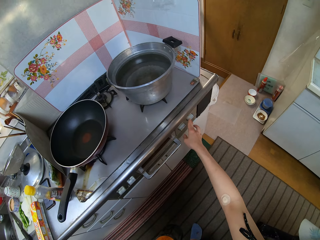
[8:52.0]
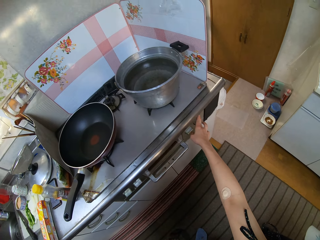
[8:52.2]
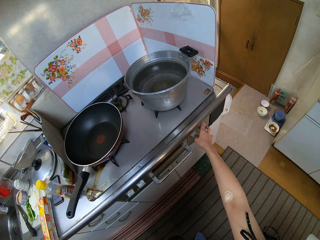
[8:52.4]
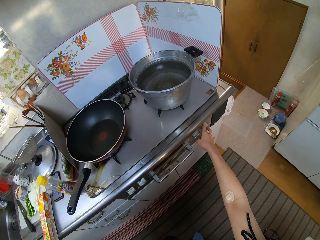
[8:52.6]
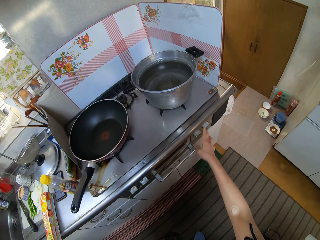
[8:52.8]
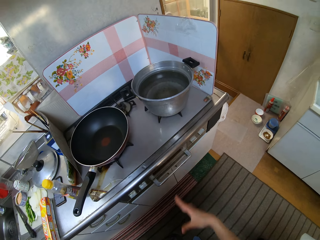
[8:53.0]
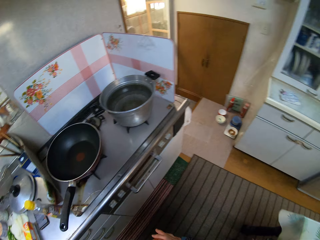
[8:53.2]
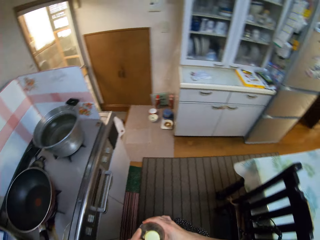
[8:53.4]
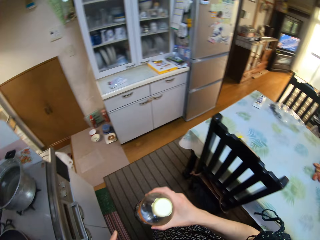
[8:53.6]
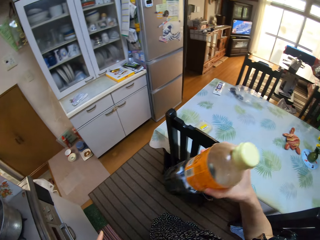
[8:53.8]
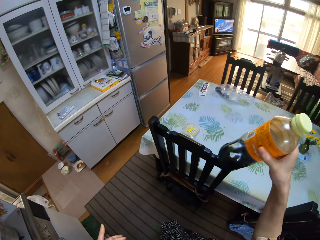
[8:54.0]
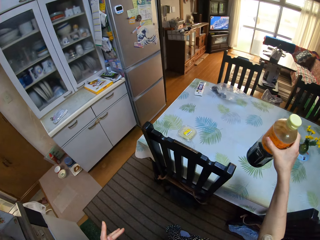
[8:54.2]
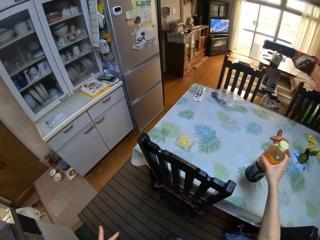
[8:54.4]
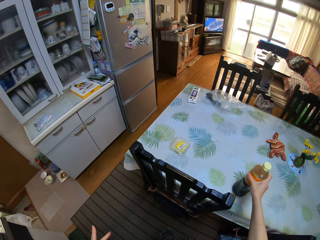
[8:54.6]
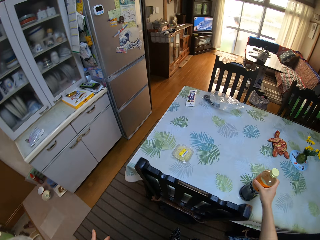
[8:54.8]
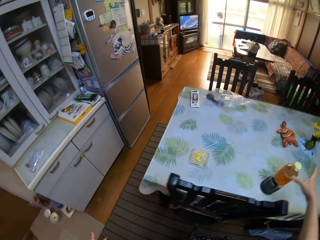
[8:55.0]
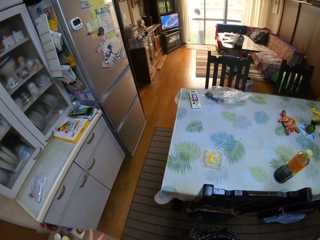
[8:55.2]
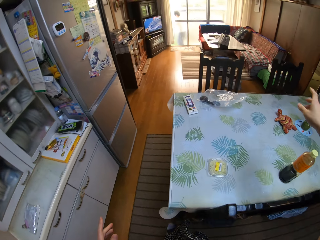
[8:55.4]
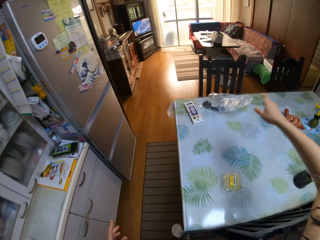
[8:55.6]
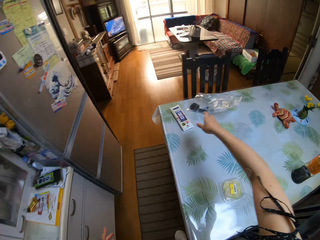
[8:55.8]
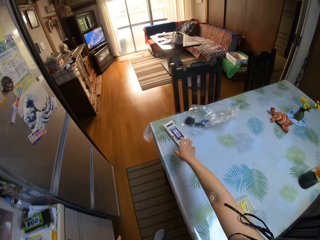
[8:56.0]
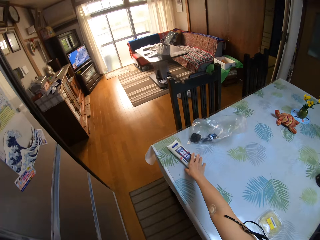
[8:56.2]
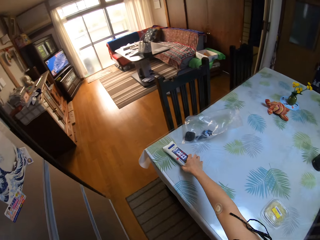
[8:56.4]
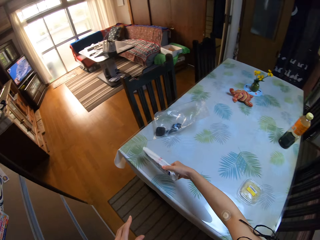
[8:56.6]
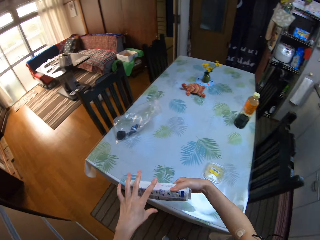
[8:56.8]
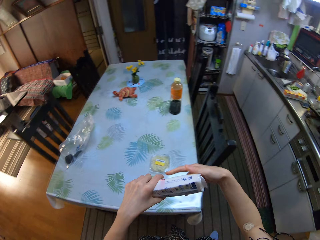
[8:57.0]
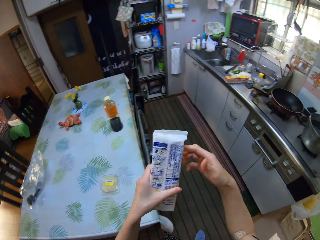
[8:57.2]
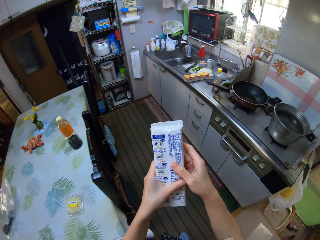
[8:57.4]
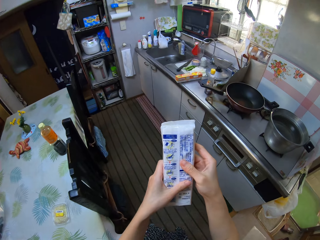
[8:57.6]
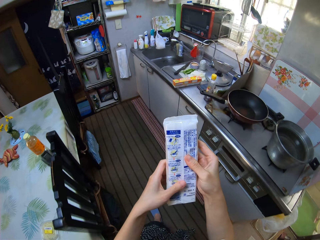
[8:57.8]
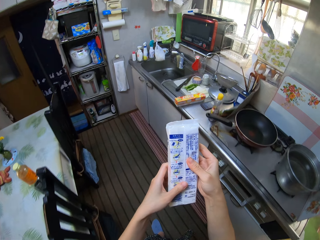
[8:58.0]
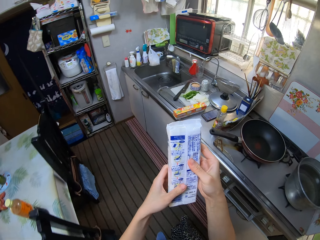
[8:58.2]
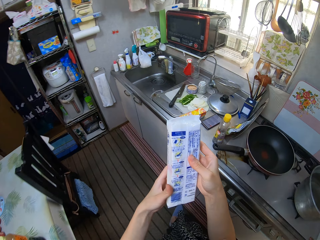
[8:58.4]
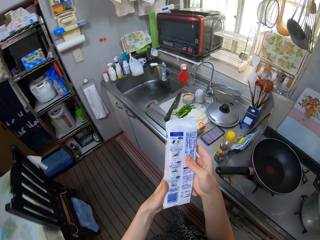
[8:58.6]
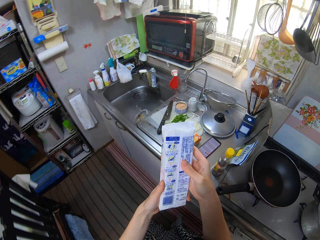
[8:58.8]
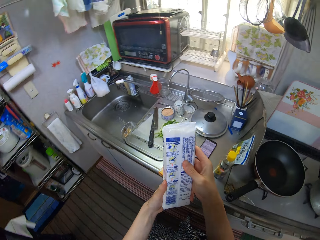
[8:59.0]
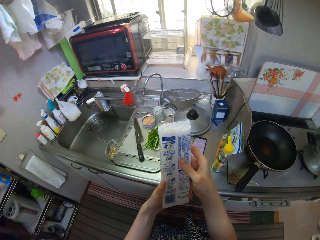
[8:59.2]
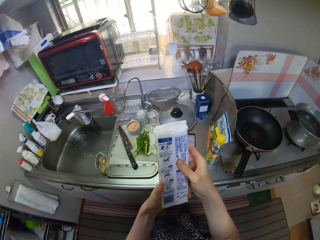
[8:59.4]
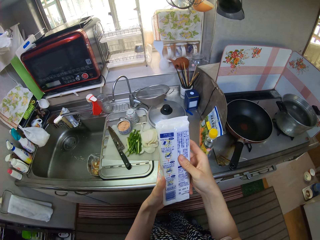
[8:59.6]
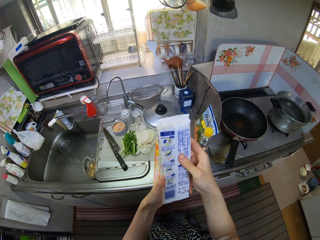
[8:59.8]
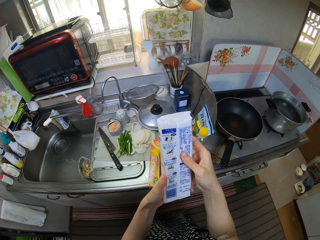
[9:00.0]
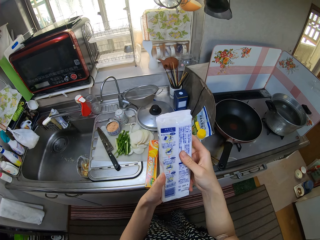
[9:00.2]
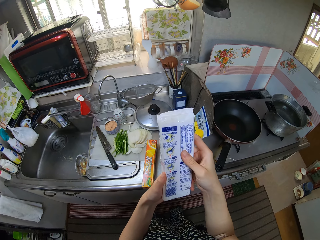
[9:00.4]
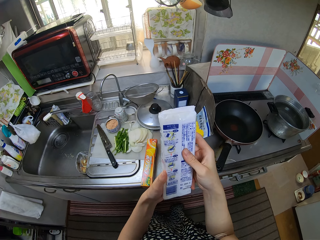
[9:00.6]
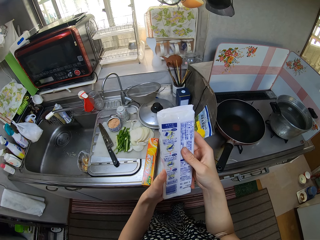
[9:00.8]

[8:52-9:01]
The camera wearer operates the cooker with her right hand. She presses a button on the gas cooker, passes the bottle of vinegar to her right hand and places the bottle of vinegar or soy sauce on the dining table. She walks over the dining table. She picks up a pack of pasta or packet of noodles from the table with her right hand. She walks to the kitchen top with the packet of noodles. She passes the pack of pasta to her left hand.

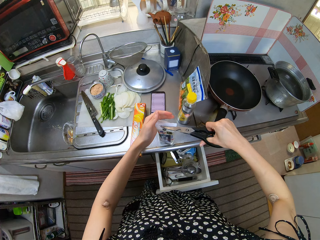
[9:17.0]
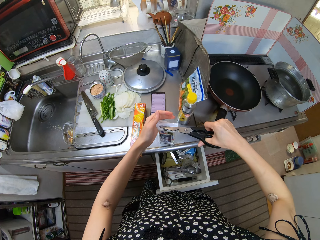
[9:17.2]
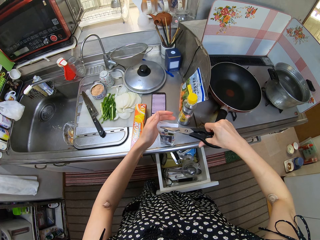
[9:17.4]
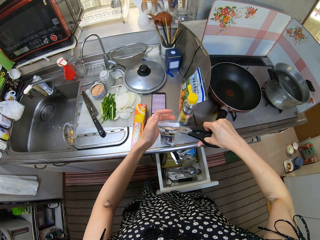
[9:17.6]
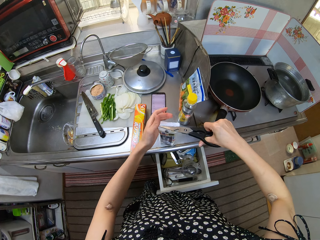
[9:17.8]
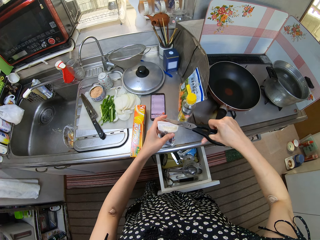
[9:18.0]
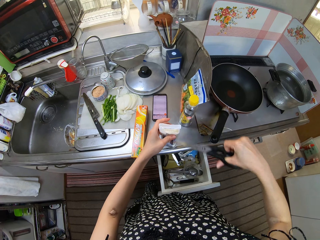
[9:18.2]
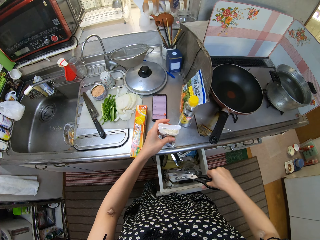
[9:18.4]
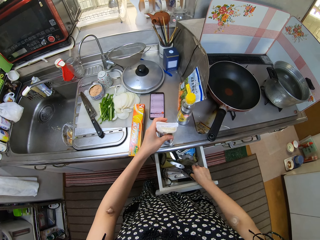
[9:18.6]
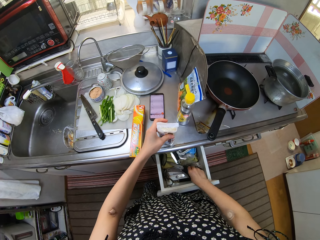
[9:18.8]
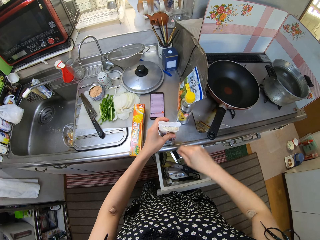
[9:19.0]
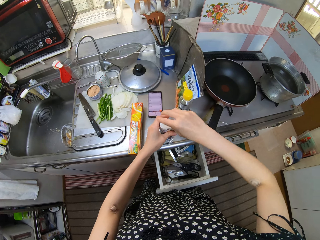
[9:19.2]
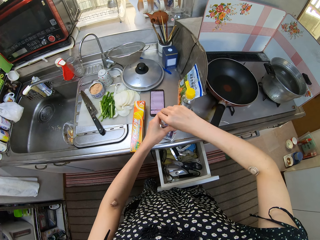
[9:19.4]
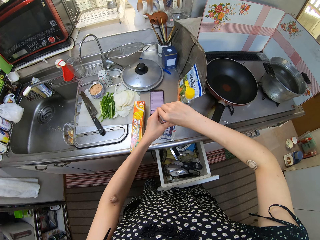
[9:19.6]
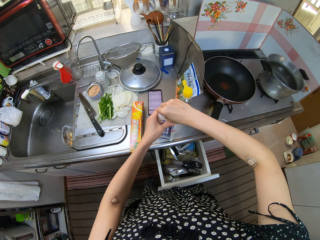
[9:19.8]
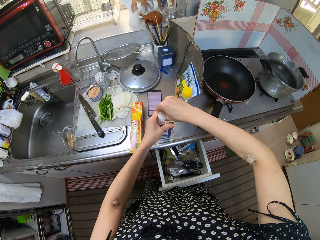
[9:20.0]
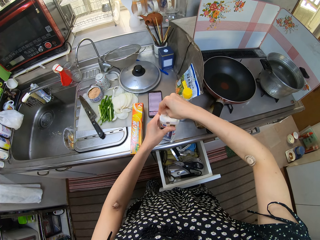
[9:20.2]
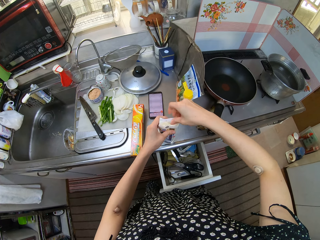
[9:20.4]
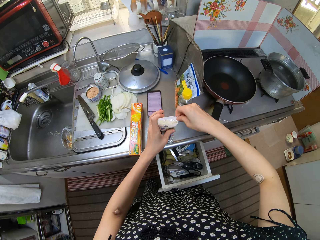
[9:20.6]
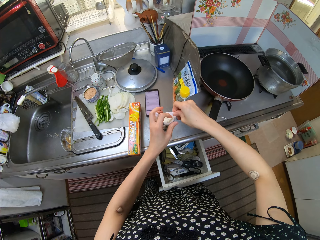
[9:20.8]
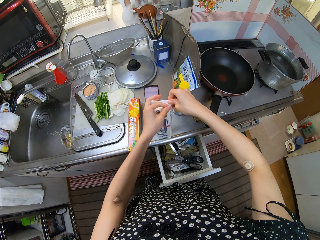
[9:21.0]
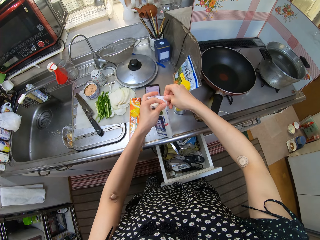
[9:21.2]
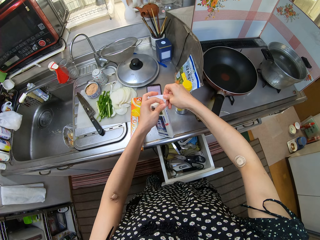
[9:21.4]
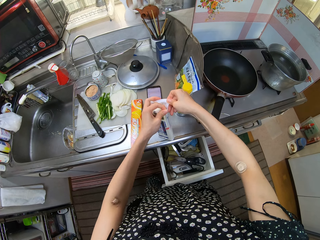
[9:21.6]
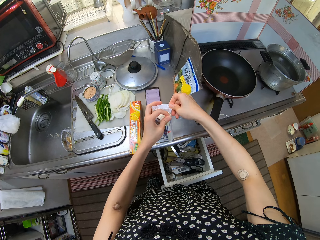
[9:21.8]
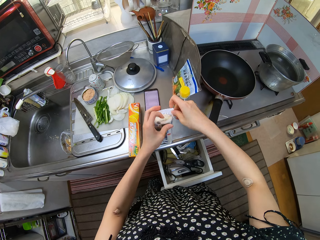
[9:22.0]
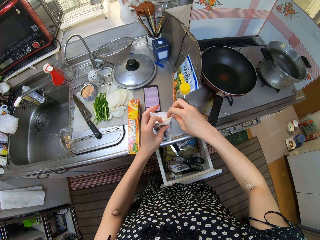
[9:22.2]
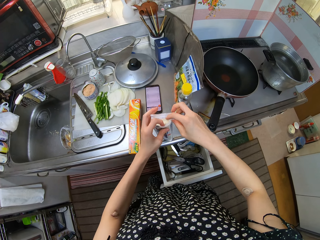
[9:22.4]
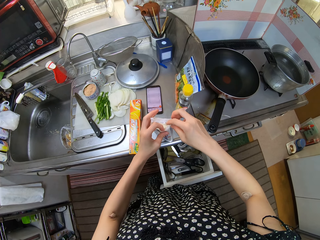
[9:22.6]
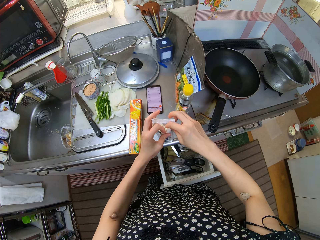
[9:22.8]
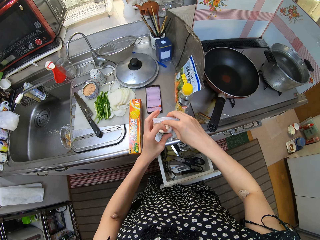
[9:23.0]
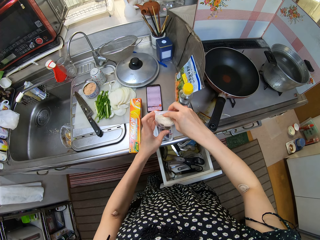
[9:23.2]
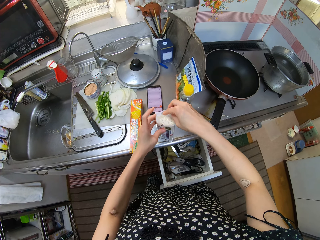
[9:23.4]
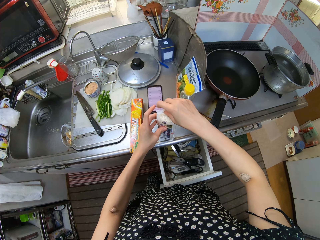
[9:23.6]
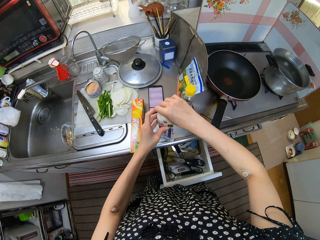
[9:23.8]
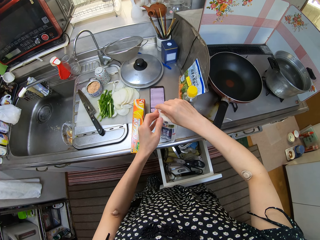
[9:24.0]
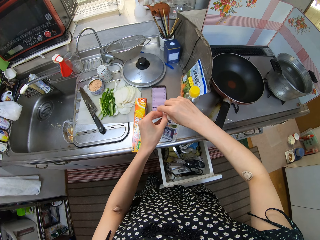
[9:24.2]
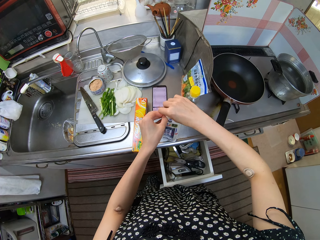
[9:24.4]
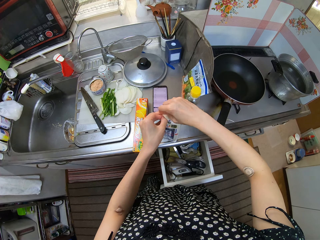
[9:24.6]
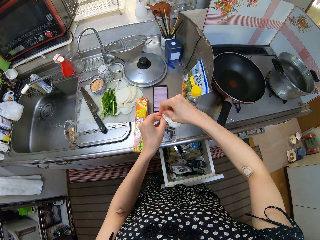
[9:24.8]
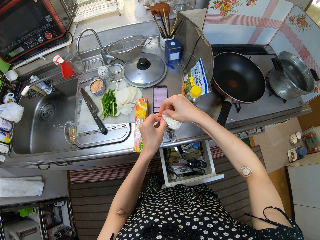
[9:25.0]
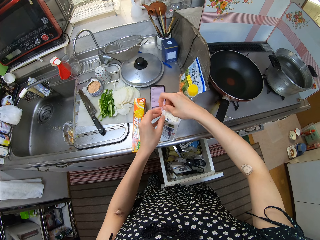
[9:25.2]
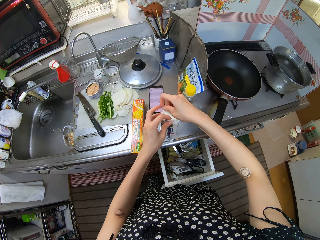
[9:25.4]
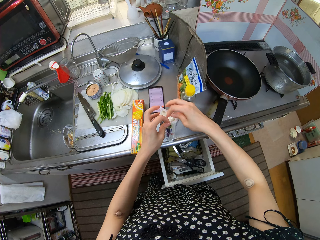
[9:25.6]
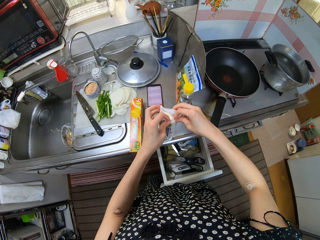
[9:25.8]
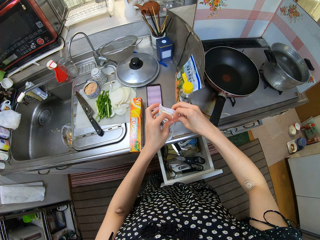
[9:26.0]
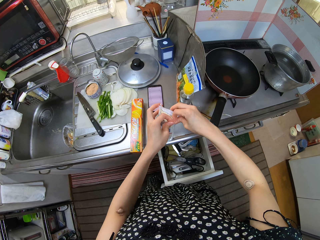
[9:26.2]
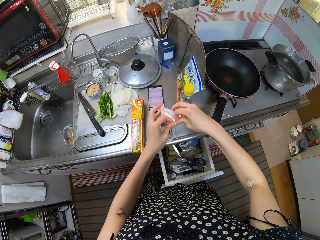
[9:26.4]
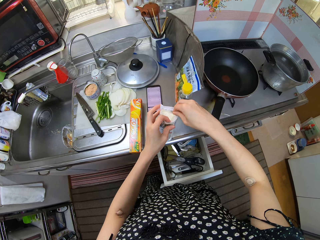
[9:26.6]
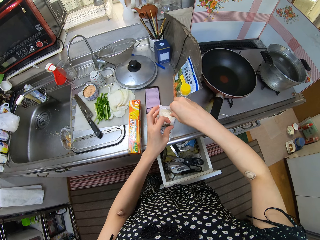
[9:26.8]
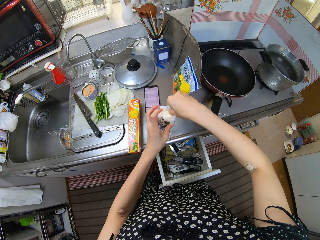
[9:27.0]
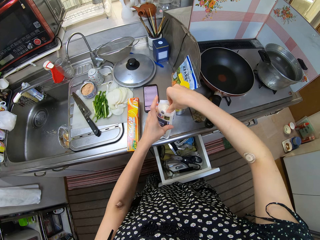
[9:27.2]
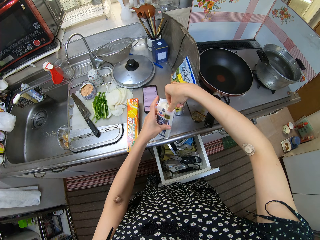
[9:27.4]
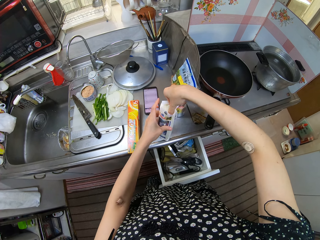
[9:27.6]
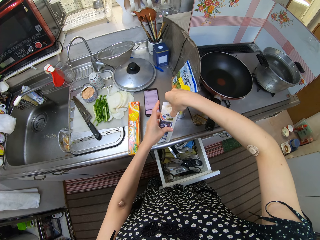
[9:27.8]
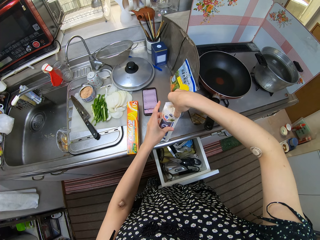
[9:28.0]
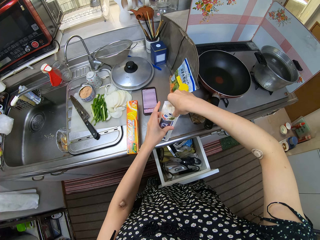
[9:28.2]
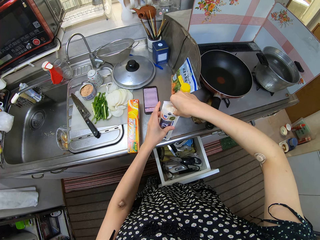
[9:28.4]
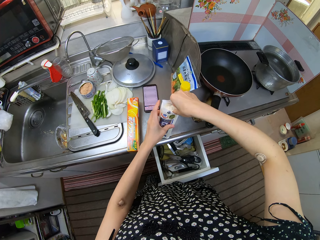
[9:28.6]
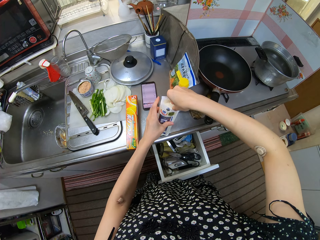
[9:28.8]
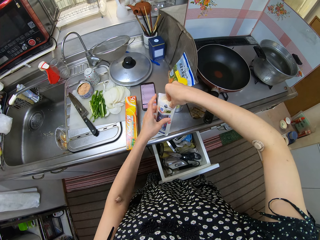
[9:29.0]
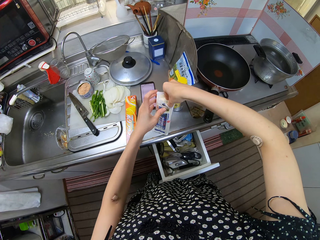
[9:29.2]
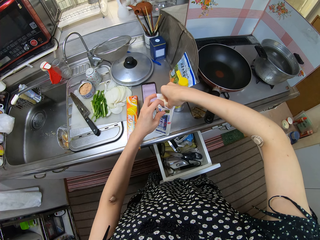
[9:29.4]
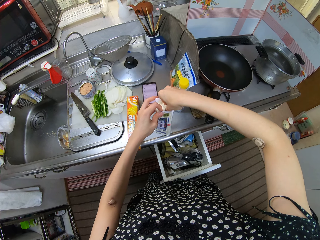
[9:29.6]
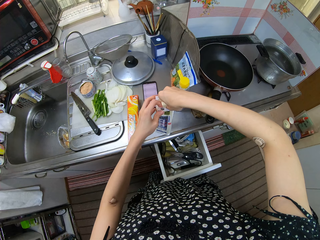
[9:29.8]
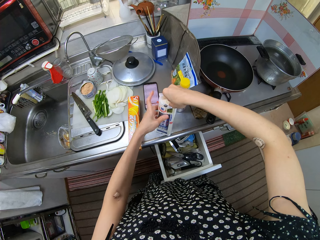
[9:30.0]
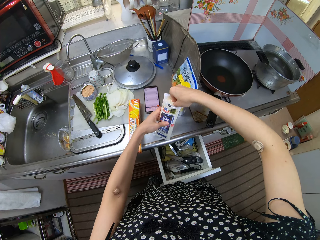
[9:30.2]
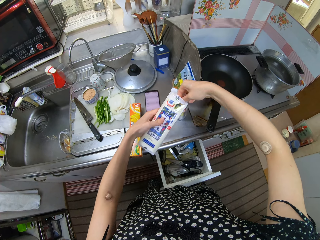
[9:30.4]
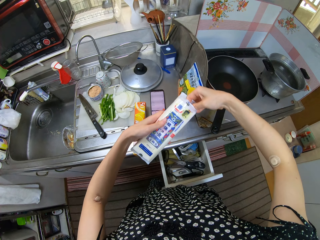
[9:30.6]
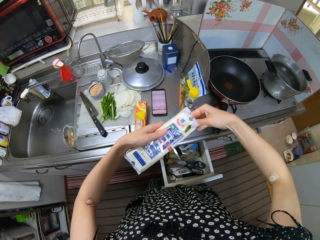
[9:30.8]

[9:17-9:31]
The camera wearer drops a pair of scissors in the drawer. She uses her hands to tear the top part of the noodles or pasta pack. She pulls out some of the pasta from the pack with her right hand.
